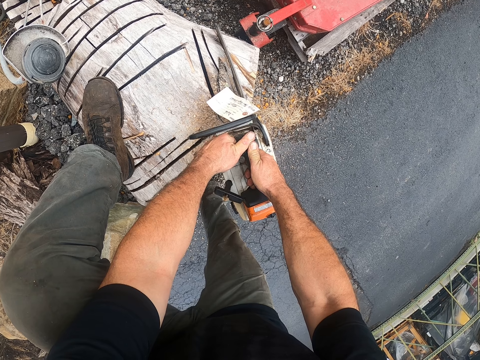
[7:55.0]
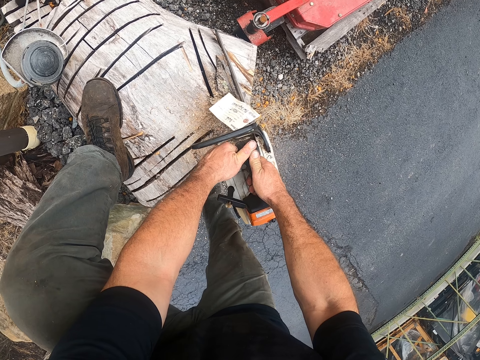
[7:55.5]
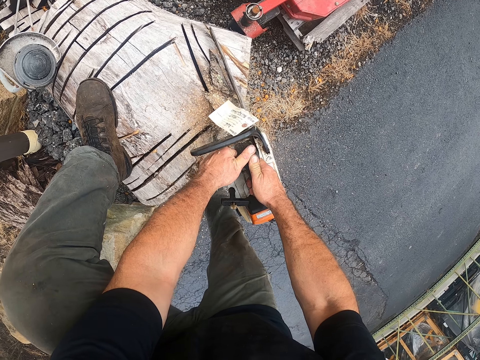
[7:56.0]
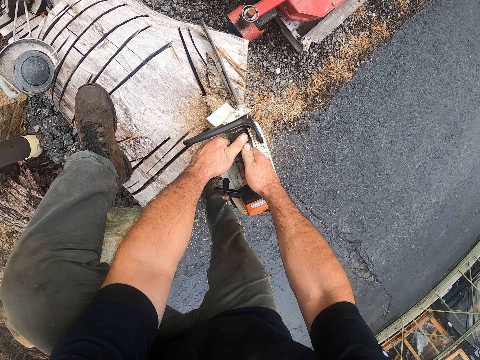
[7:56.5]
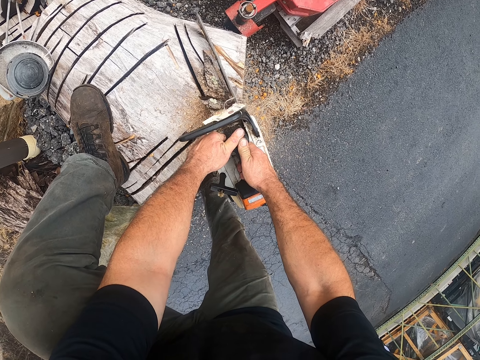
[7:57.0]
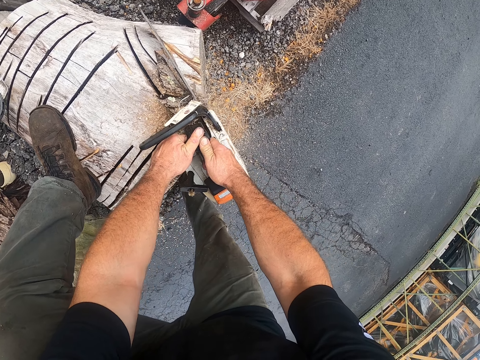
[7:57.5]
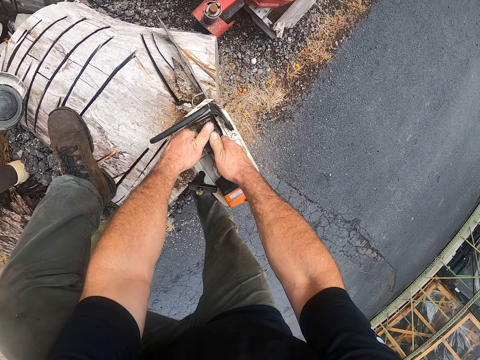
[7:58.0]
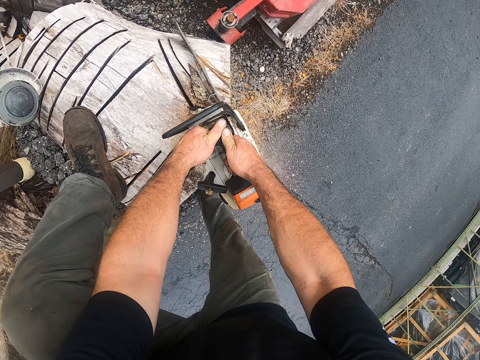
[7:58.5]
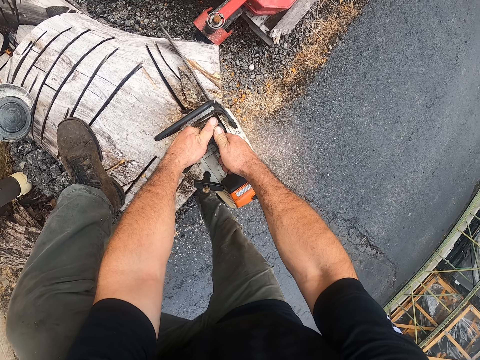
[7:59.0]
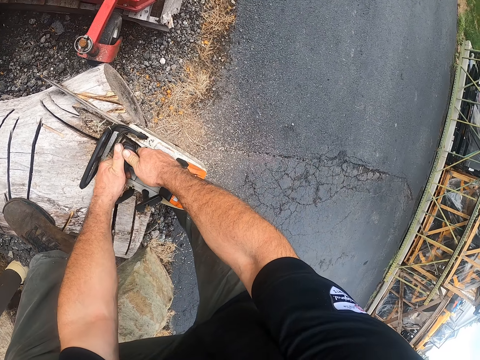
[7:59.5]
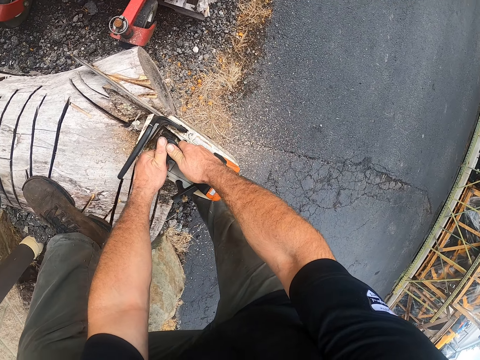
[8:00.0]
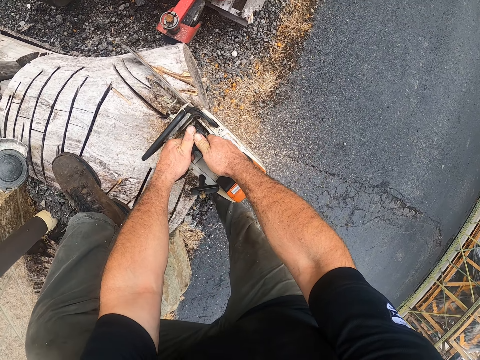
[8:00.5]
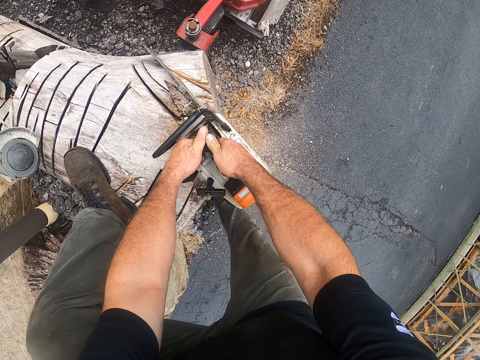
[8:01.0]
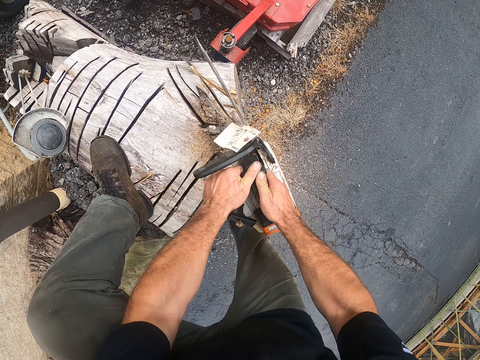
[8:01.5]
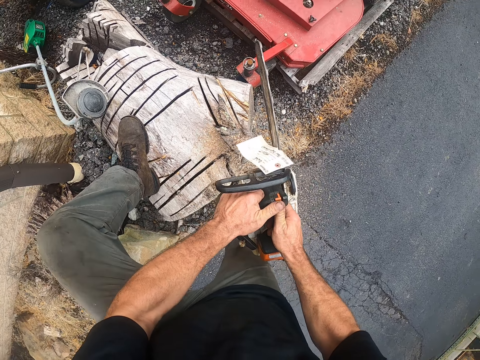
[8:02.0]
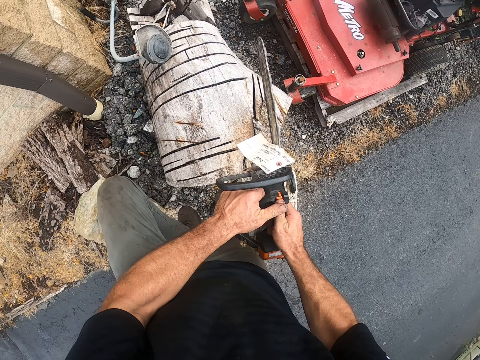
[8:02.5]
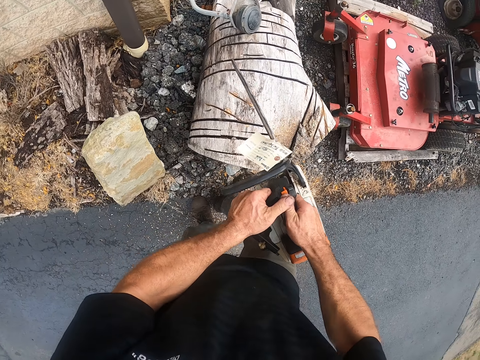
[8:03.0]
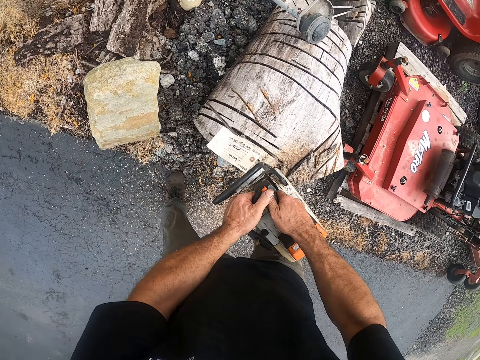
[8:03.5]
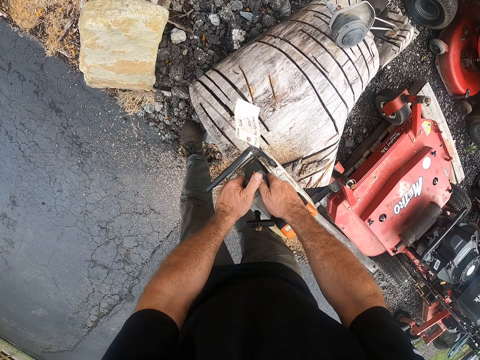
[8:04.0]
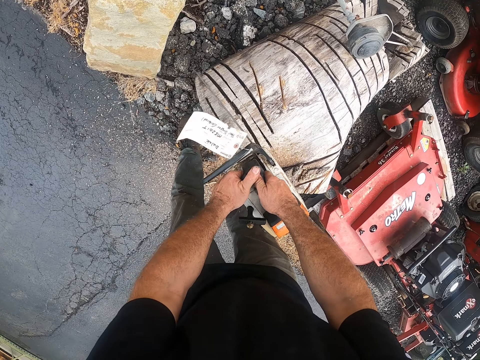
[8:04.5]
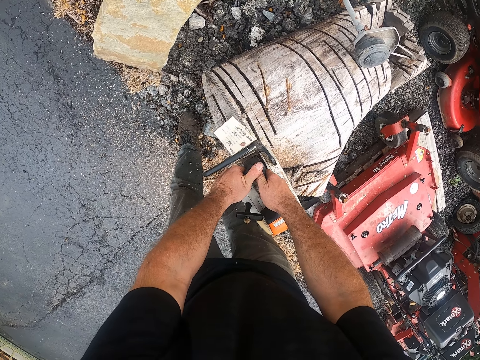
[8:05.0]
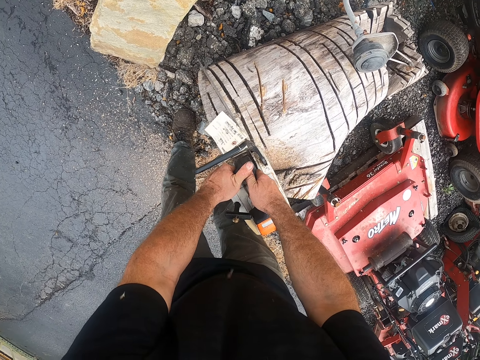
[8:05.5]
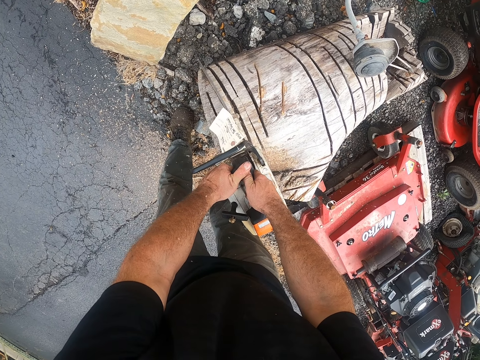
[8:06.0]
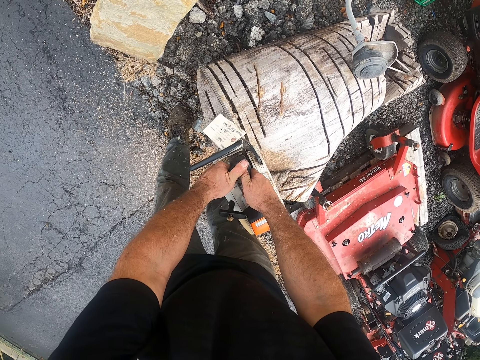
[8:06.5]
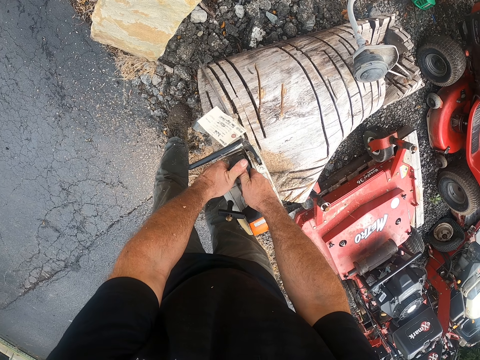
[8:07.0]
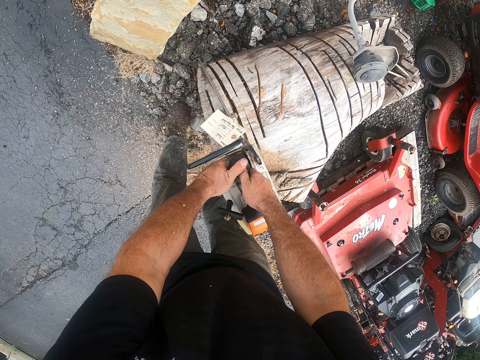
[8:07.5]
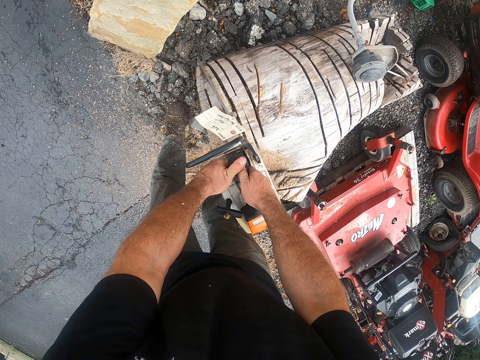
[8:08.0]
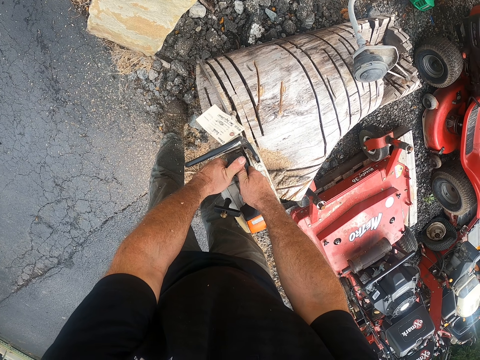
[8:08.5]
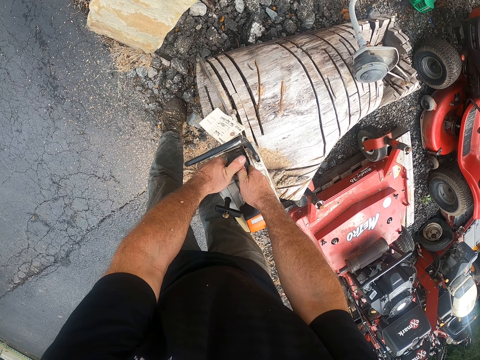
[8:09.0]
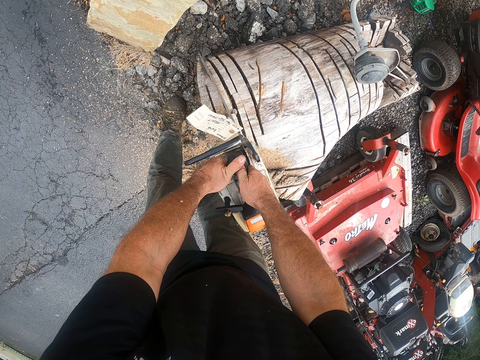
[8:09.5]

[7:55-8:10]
The camera wearer lifts a power saw from the wood. He drops his left foot from the log of wood. He turns beside the wood. He cuts the log of wood with the machine saw.

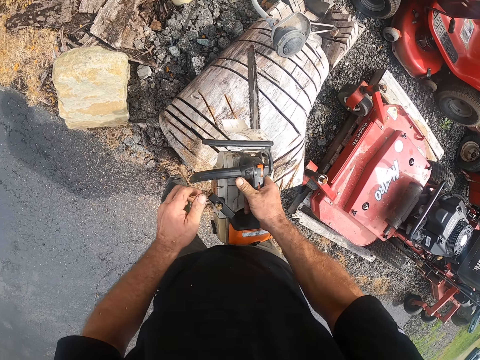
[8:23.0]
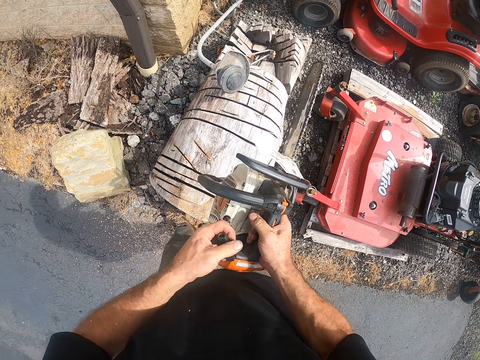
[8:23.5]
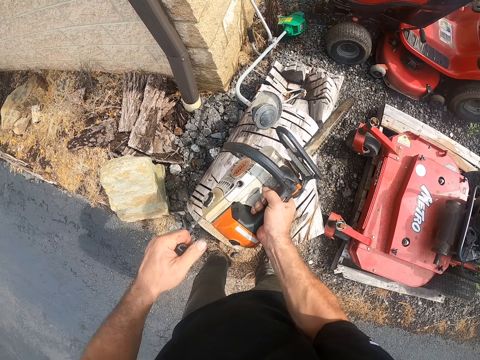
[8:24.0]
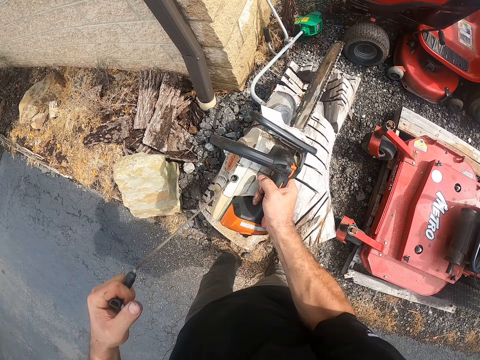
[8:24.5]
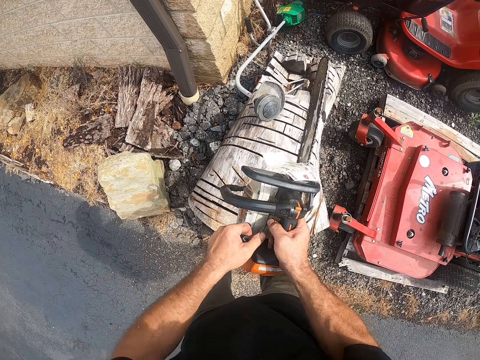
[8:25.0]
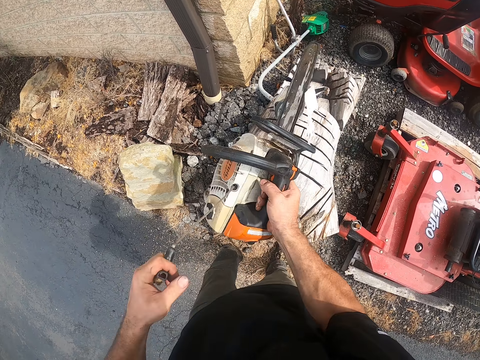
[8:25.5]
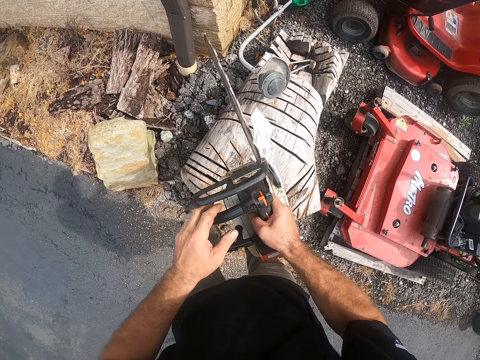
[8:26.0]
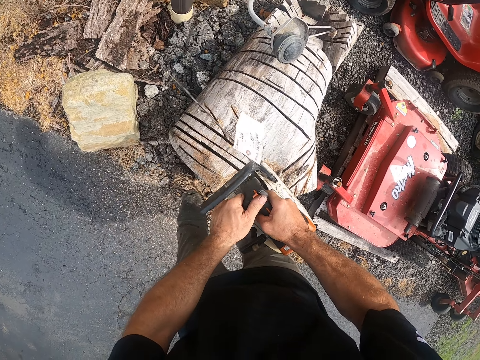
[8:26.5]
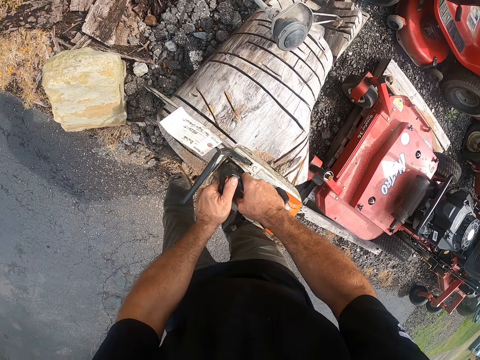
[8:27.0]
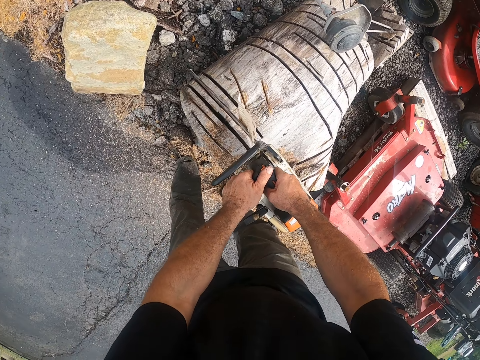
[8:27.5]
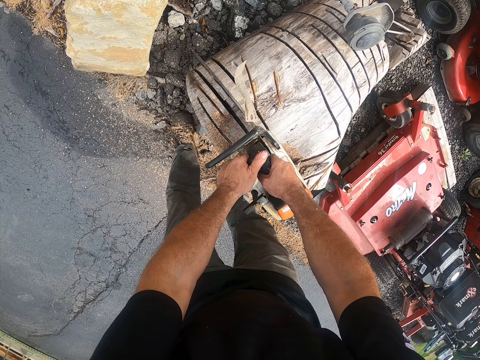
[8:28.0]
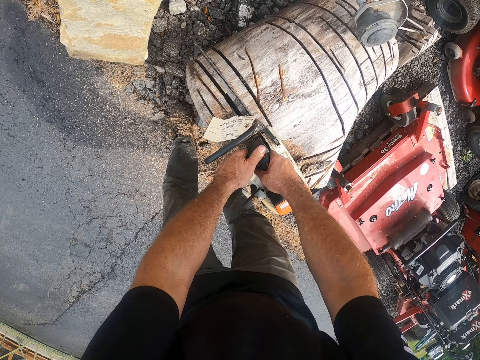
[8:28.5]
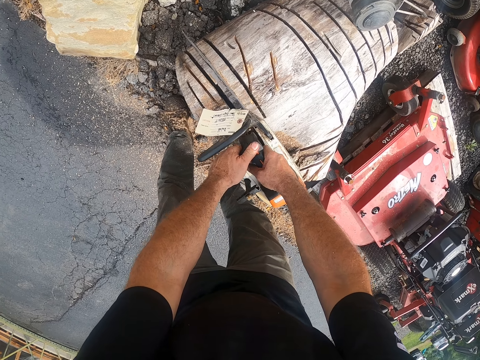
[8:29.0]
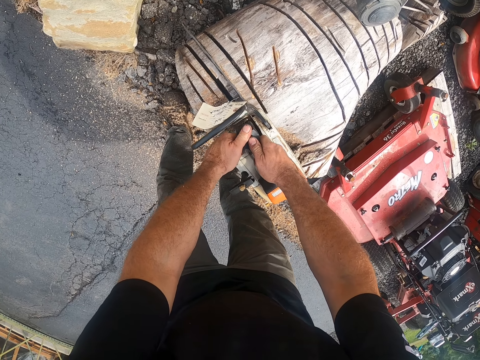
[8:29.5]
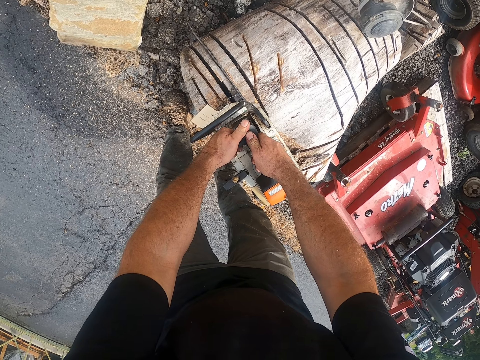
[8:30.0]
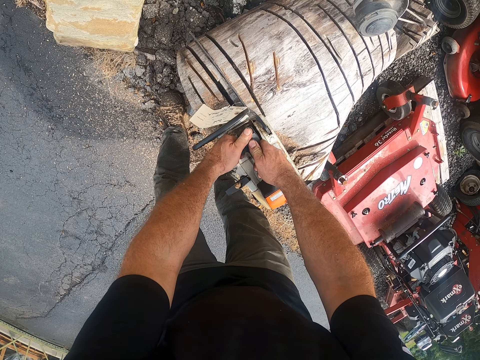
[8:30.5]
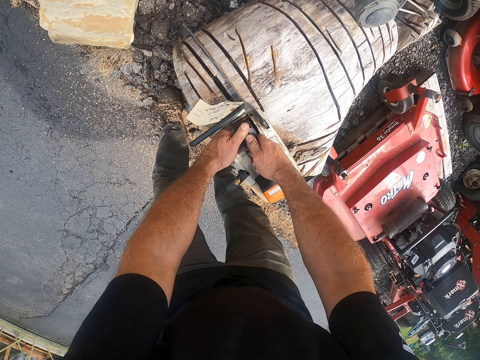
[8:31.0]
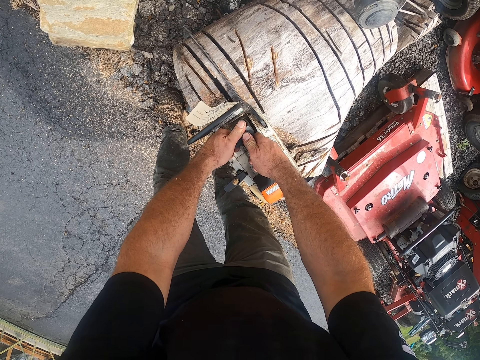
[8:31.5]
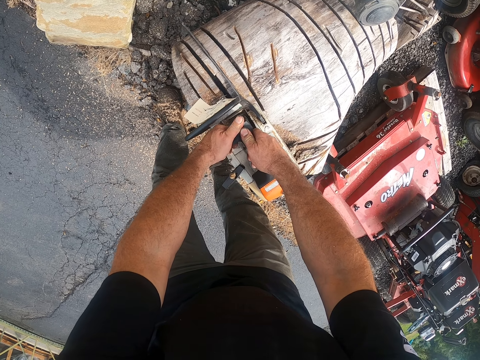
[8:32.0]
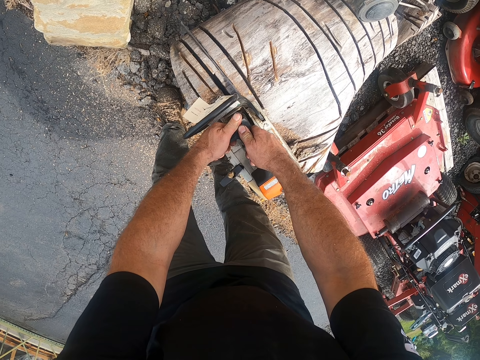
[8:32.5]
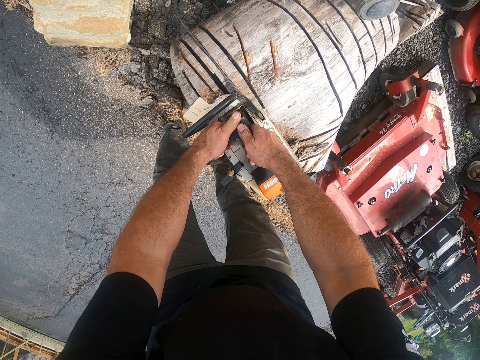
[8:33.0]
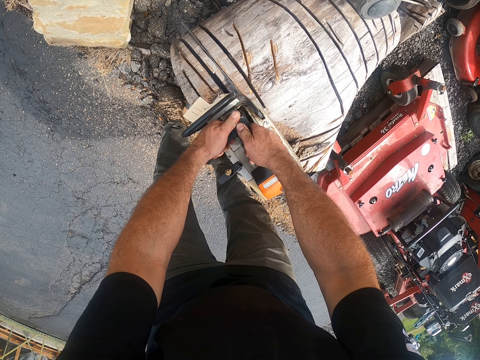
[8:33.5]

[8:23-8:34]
The camera wearer pulls the rope of the machine saw with his left hand. He holds the power saw front handle with his left hand. He cuts the log of wood with the machine saw.
